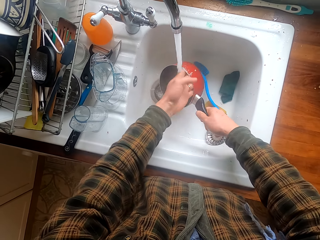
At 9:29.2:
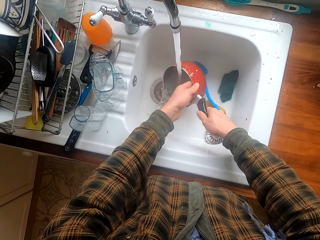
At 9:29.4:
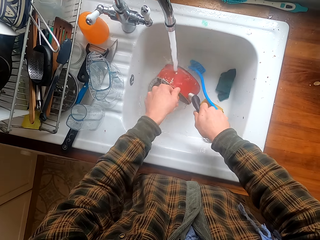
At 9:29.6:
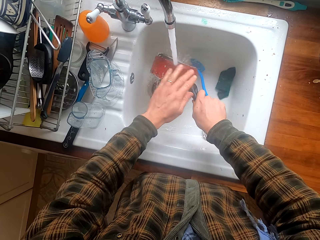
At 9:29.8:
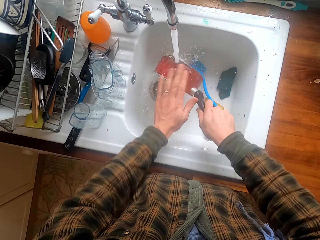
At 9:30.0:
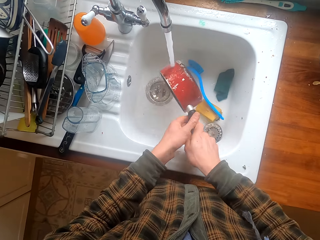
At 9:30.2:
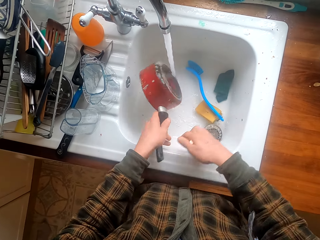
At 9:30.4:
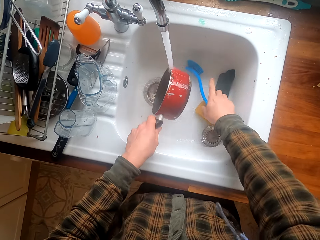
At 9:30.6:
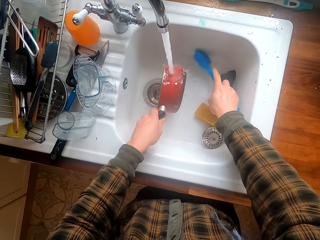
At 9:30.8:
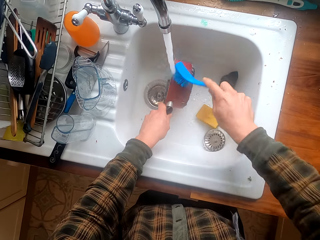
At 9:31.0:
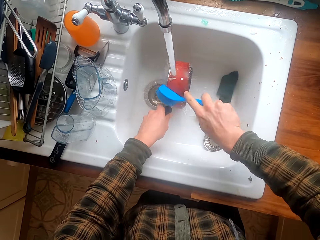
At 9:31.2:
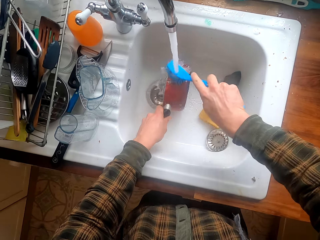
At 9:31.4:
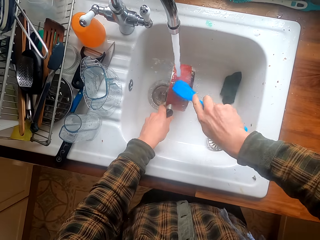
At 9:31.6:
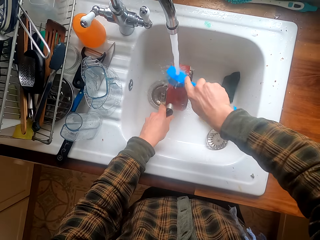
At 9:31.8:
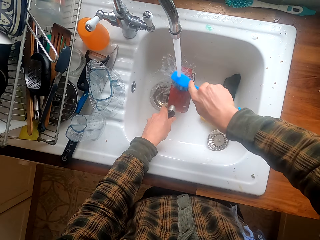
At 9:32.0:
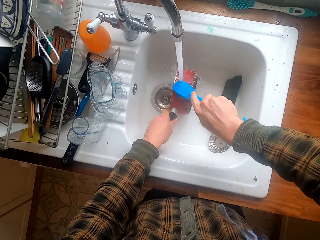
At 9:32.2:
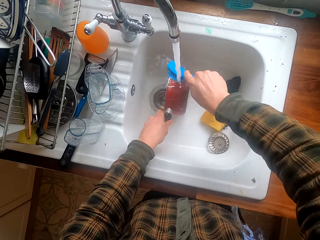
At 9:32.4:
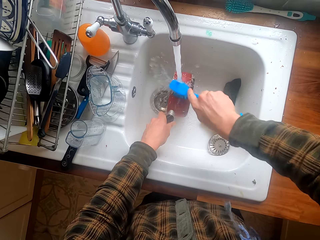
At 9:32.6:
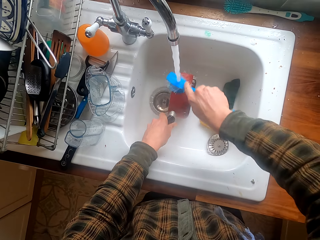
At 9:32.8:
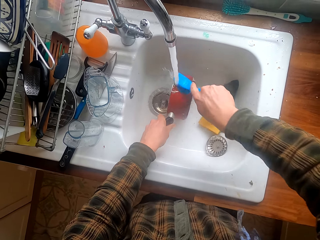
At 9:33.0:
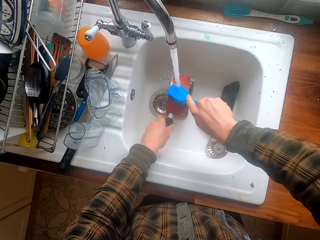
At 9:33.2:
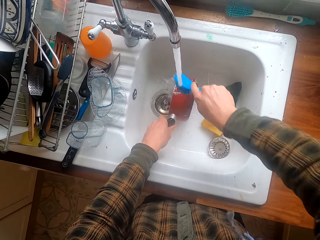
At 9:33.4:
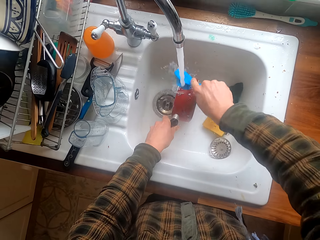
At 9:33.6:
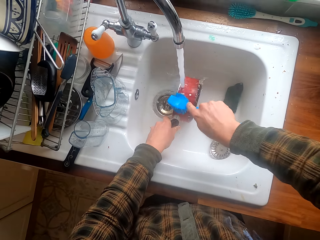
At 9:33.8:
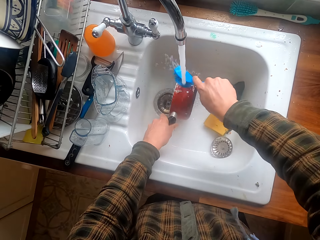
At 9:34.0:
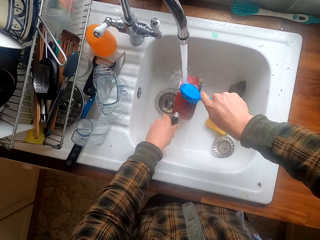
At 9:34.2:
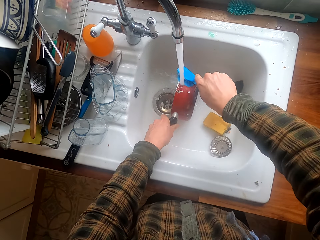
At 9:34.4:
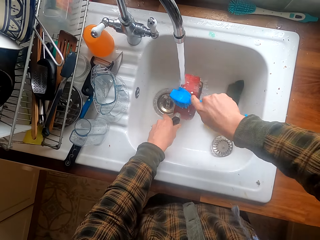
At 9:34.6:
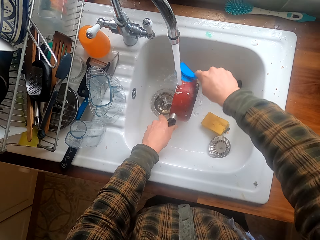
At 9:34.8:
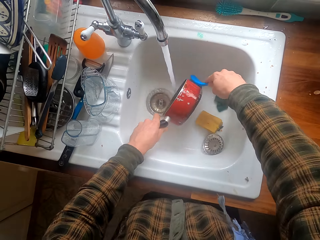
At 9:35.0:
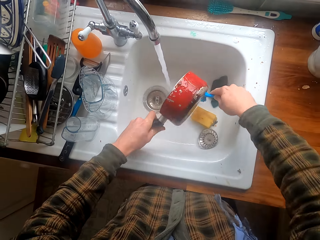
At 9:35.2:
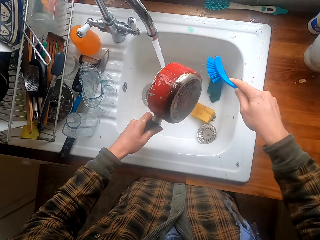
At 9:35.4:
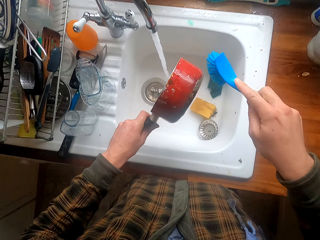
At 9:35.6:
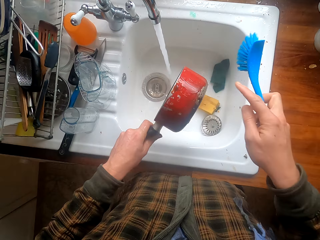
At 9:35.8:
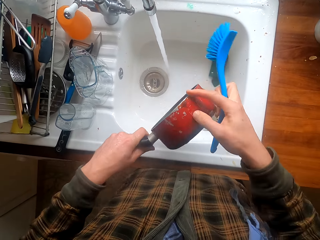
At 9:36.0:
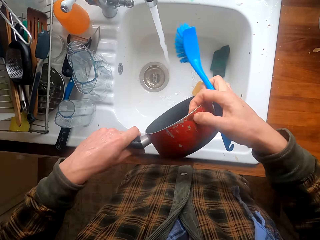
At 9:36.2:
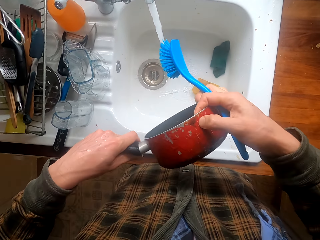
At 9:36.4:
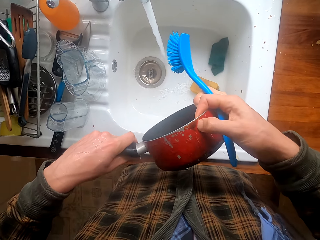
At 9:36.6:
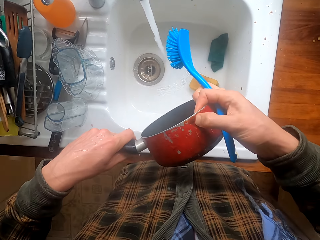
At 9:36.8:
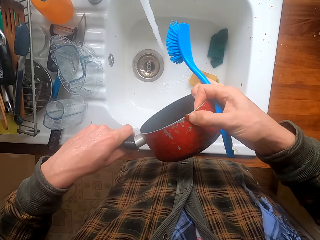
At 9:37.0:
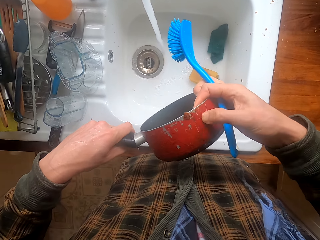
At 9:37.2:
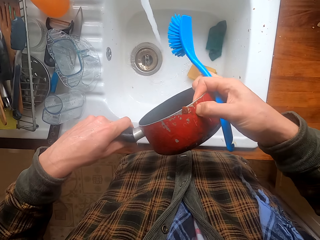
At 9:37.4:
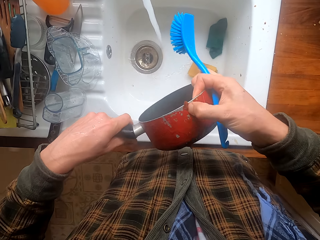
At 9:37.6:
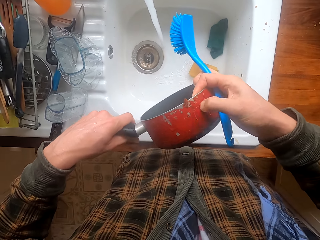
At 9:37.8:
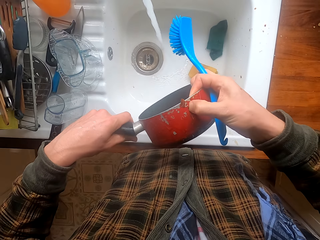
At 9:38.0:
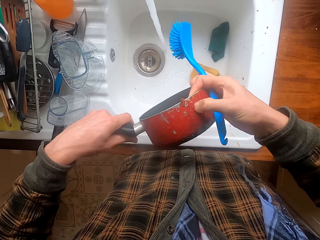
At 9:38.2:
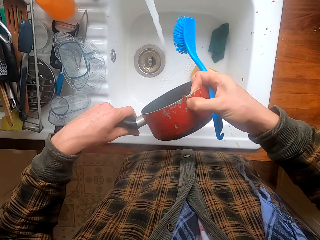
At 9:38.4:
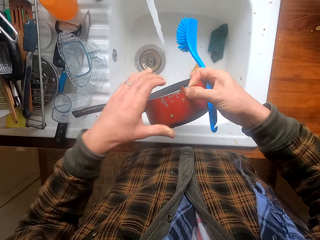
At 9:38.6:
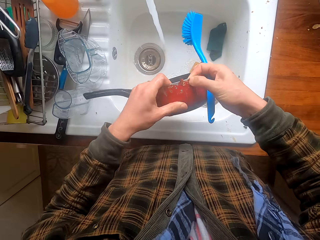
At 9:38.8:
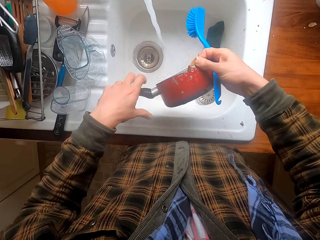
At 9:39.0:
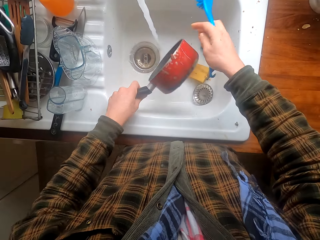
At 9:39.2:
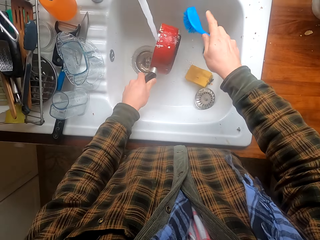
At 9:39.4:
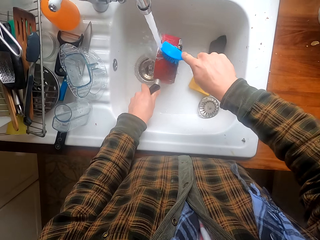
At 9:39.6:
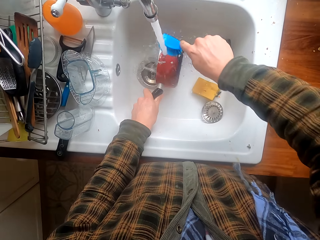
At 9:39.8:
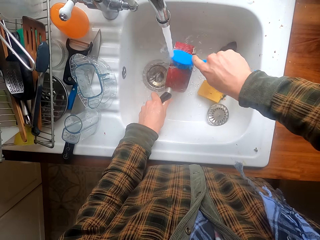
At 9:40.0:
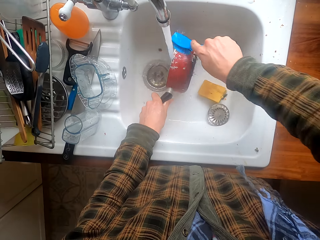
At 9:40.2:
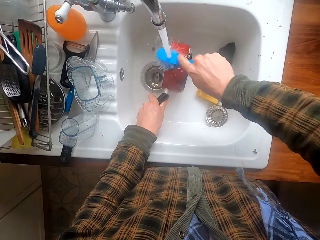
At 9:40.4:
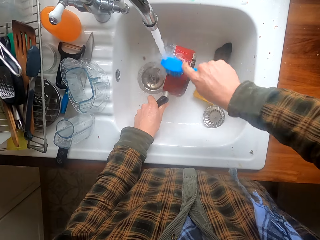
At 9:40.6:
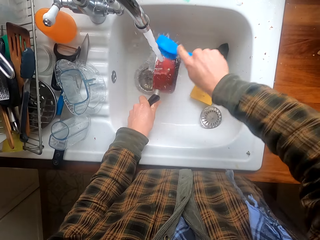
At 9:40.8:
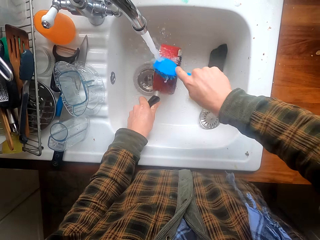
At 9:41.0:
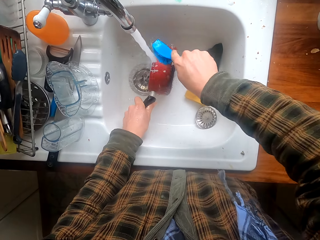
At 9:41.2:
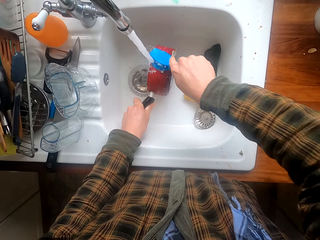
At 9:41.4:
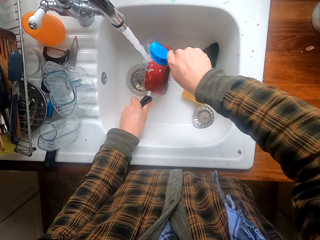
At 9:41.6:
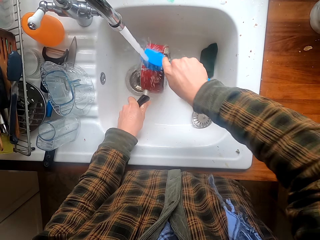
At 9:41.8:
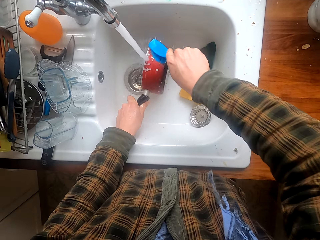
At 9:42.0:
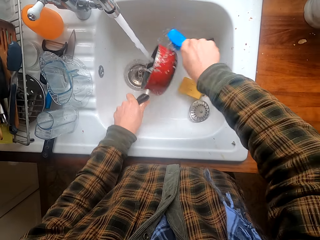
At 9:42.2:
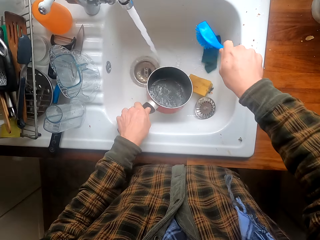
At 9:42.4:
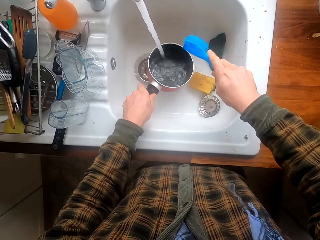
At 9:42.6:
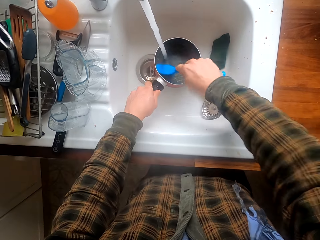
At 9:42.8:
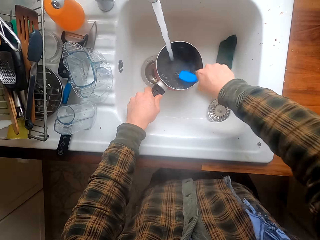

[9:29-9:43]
The camera wearer takes a utensil brush. They scrub the saucepan with the brush. They scrub the saucepan with their hand. They scrub the saucepan with the brush.

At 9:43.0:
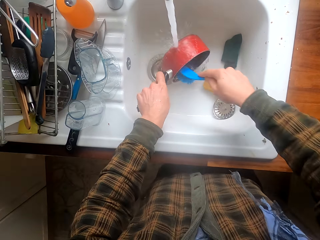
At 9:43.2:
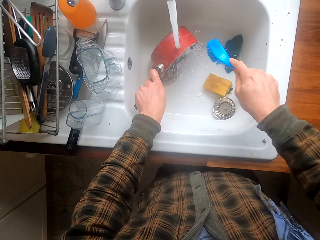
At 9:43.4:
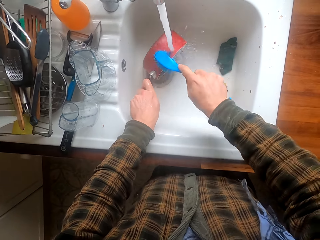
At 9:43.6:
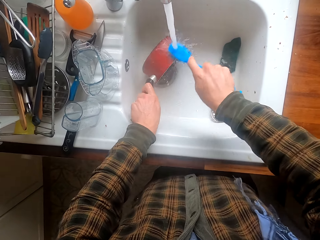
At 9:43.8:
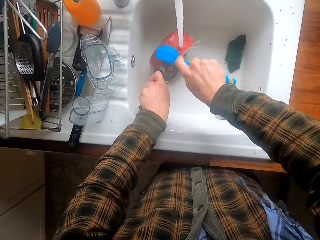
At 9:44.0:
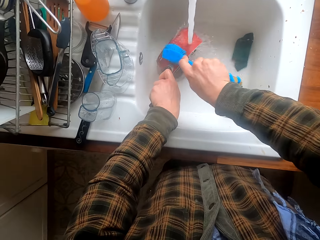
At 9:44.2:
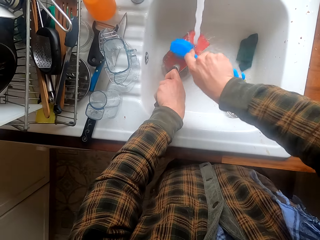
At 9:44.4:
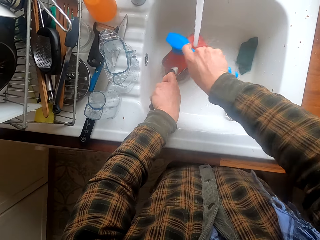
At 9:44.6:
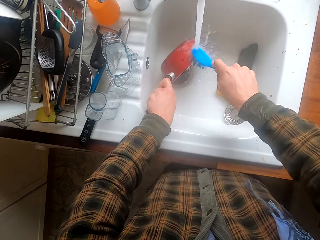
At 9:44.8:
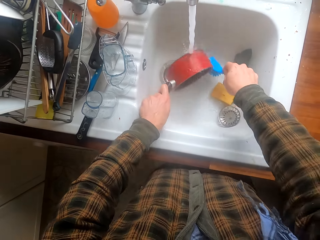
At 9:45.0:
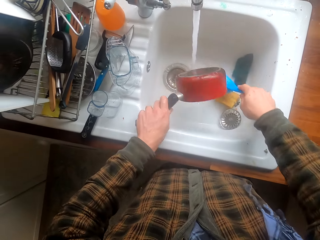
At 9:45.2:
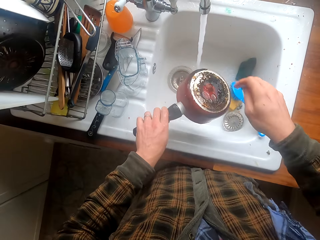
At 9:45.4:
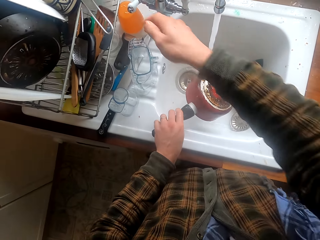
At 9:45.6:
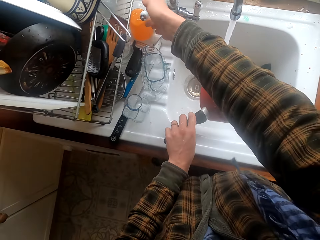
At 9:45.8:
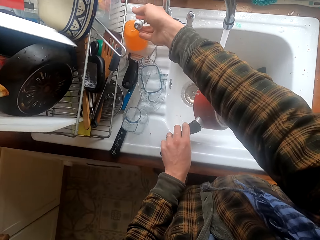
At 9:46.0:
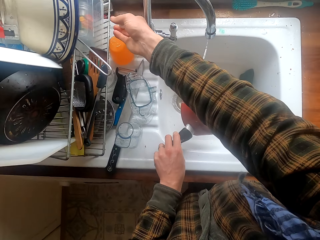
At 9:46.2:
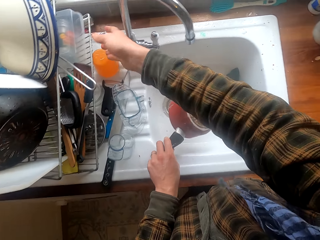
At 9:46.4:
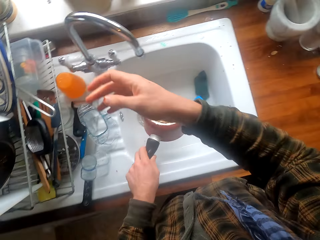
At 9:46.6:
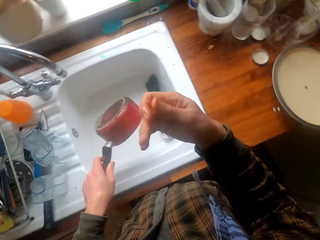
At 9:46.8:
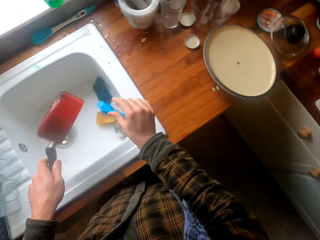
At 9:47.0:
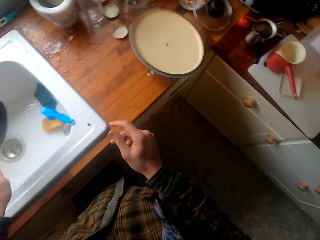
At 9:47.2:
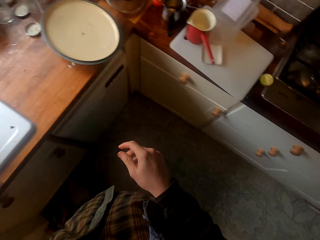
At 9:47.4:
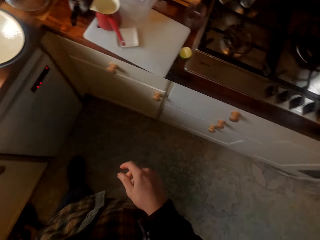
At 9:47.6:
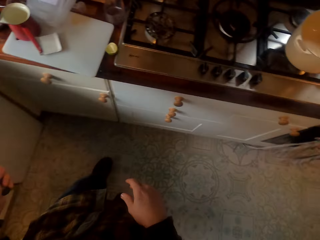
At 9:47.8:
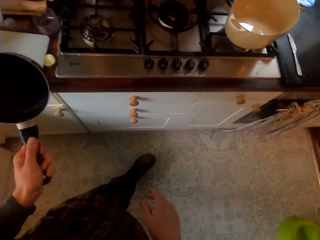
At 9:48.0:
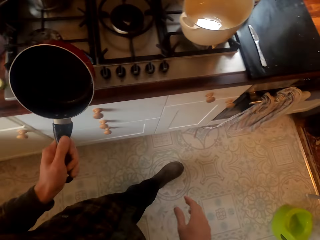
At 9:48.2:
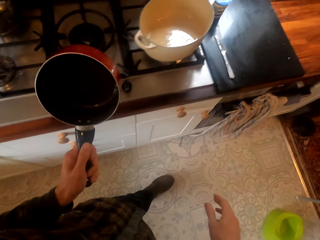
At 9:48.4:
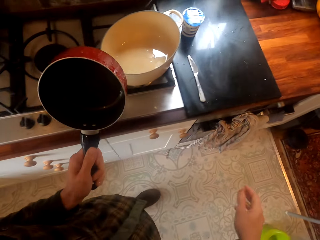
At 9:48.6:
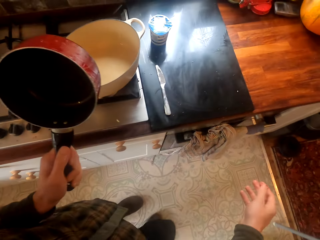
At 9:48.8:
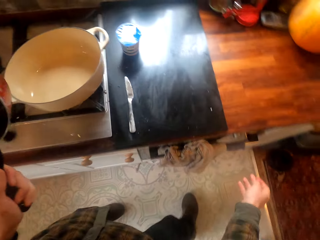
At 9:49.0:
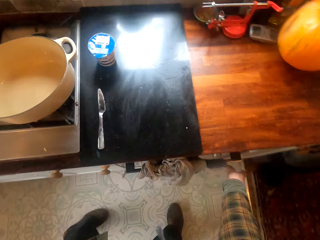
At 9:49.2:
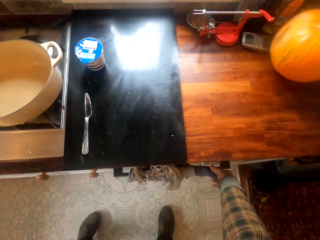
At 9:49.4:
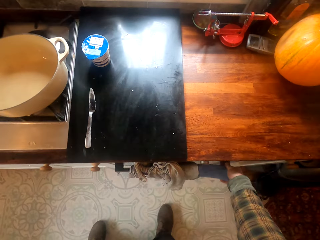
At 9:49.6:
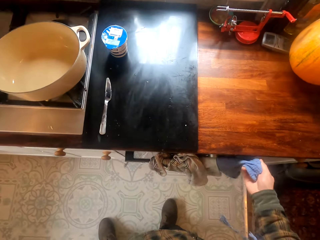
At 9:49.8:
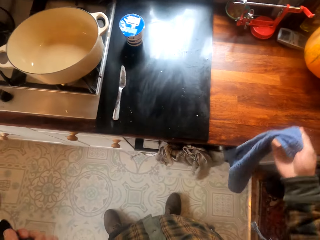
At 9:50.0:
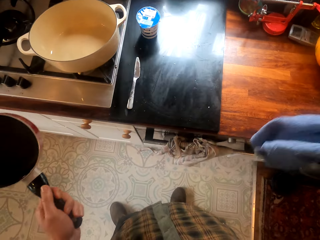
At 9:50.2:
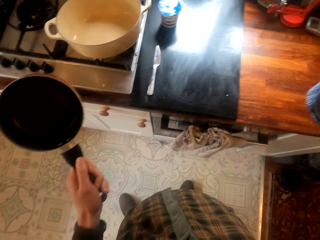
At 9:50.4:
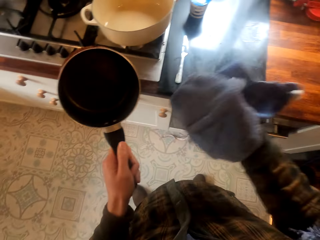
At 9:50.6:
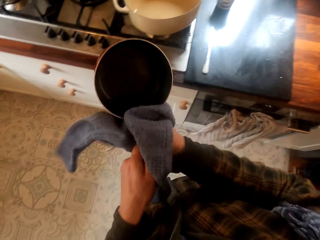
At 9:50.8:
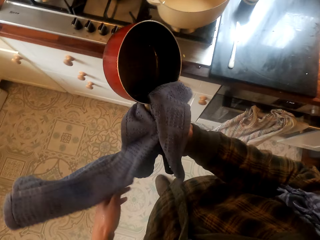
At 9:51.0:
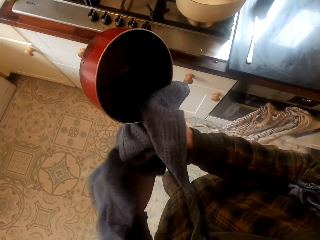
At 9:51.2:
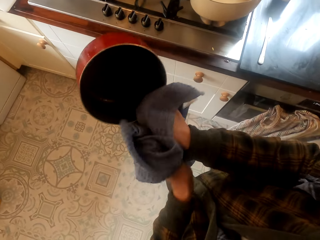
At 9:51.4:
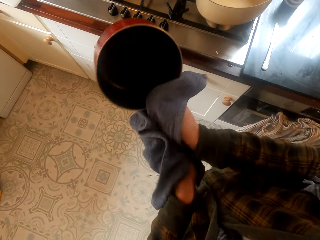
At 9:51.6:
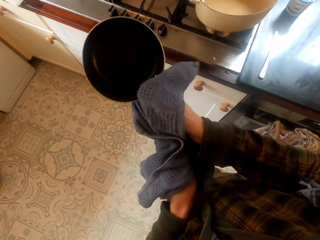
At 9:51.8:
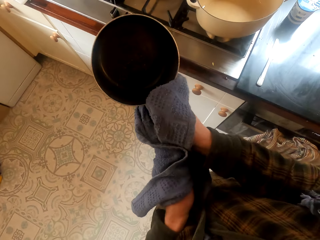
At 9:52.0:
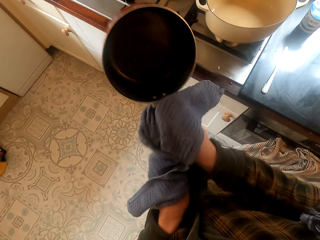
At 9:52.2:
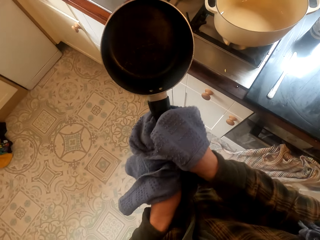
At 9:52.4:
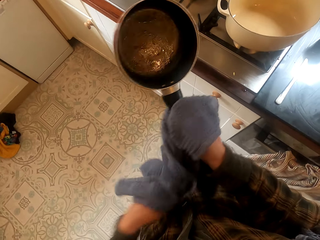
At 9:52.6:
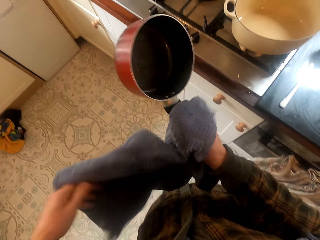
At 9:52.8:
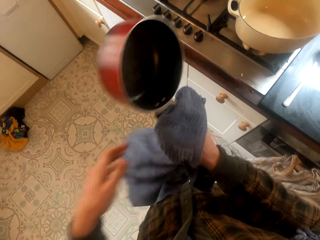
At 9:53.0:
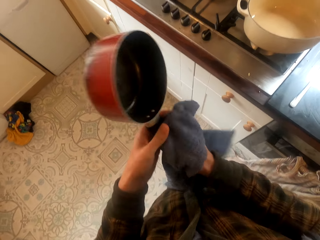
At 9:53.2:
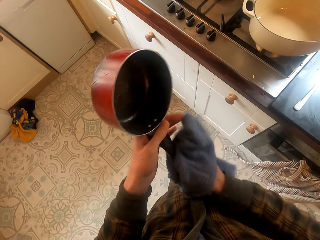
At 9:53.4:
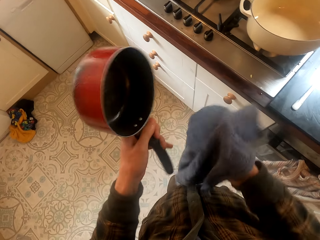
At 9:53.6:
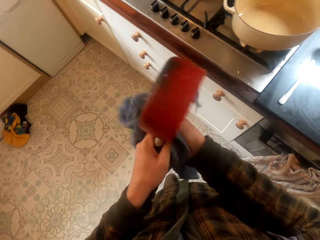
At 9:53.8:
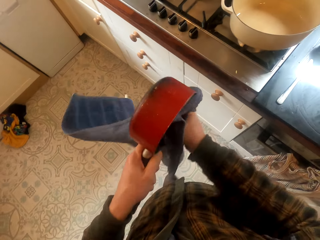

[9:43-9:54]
The camera wearer washes the saucepan. They put the utensil brush in the sink. They close the tap. They remove excess water from their hands. They walk around. They take a kitchen cloth. They wipe the saucepan.
